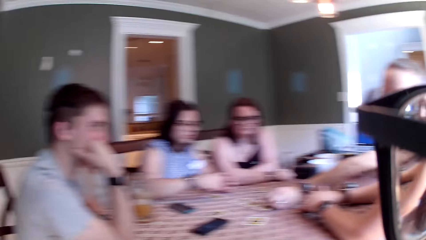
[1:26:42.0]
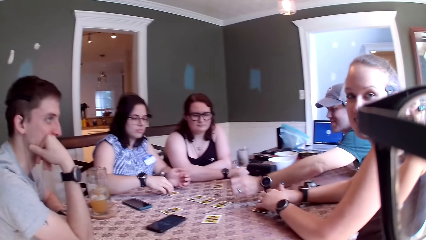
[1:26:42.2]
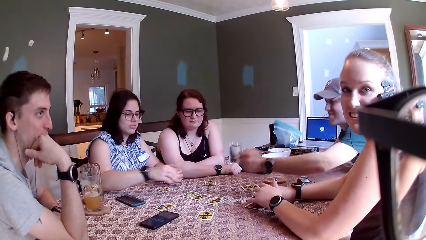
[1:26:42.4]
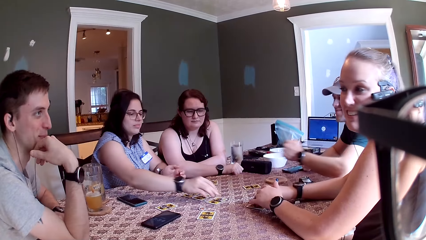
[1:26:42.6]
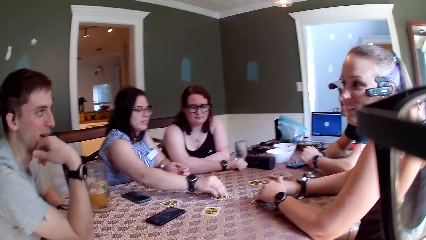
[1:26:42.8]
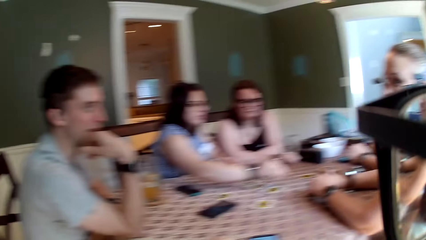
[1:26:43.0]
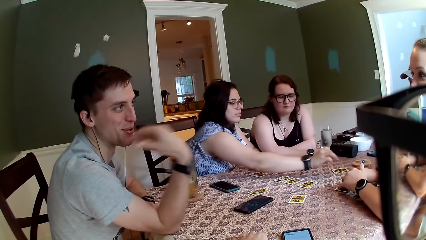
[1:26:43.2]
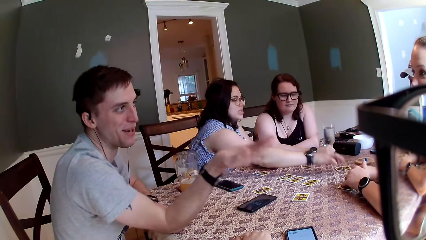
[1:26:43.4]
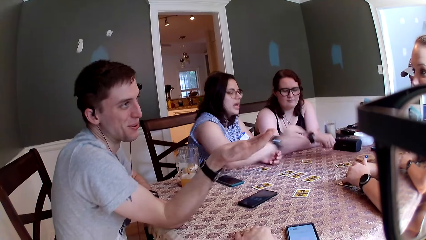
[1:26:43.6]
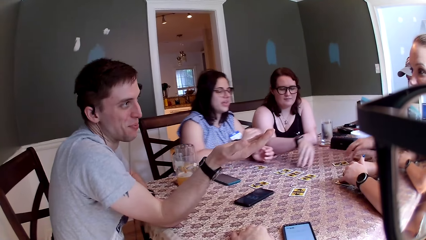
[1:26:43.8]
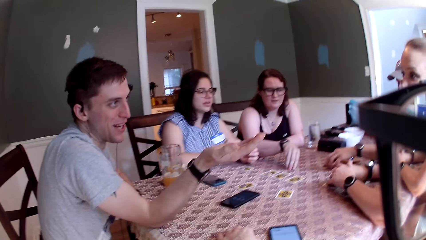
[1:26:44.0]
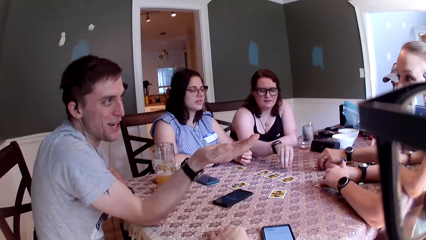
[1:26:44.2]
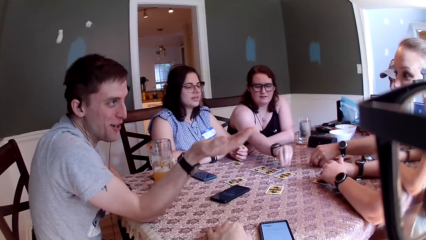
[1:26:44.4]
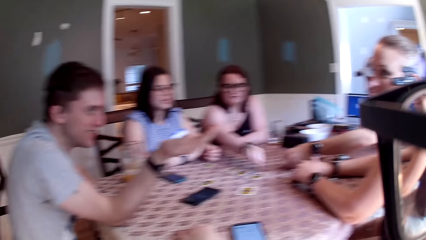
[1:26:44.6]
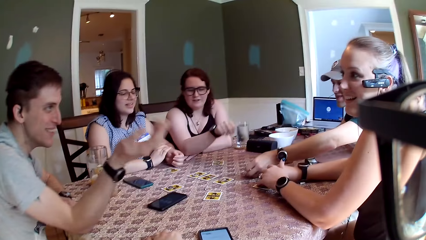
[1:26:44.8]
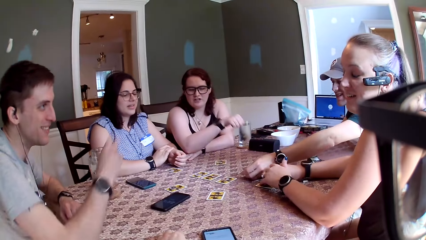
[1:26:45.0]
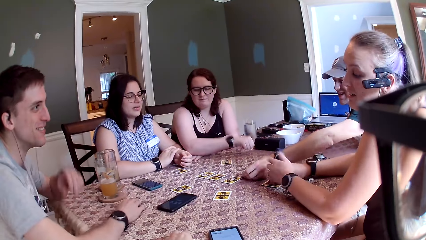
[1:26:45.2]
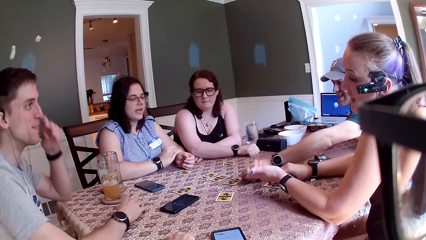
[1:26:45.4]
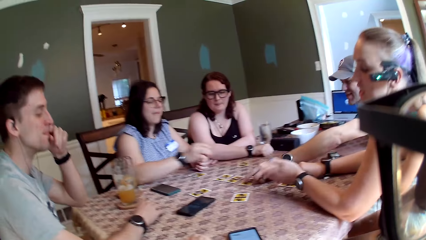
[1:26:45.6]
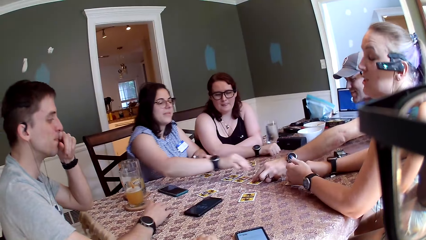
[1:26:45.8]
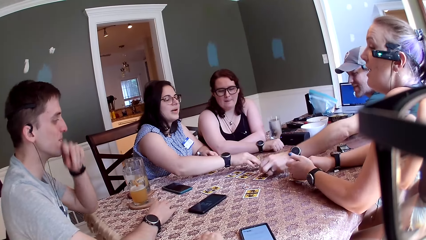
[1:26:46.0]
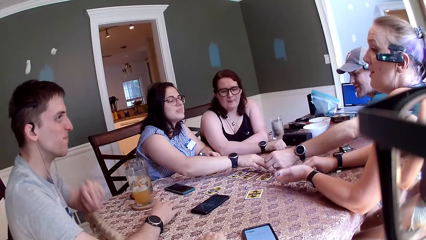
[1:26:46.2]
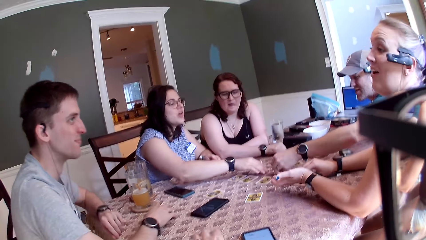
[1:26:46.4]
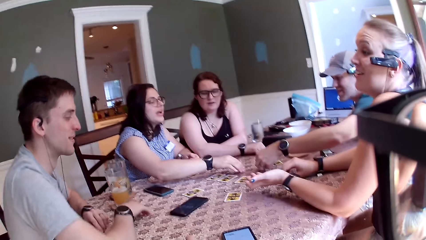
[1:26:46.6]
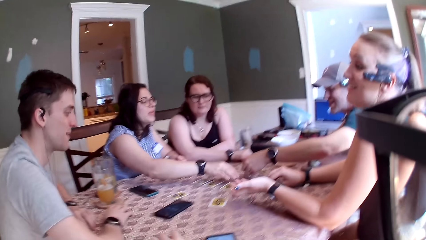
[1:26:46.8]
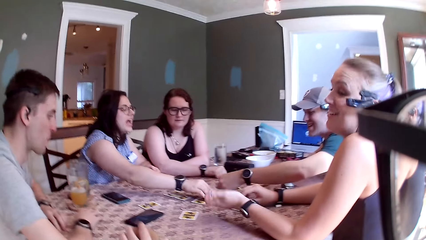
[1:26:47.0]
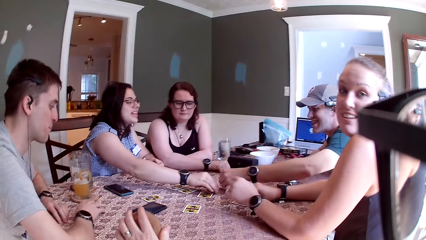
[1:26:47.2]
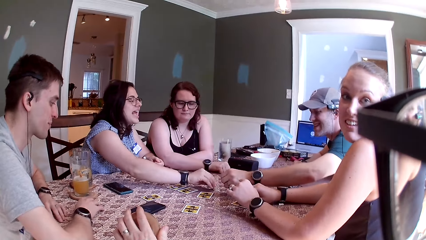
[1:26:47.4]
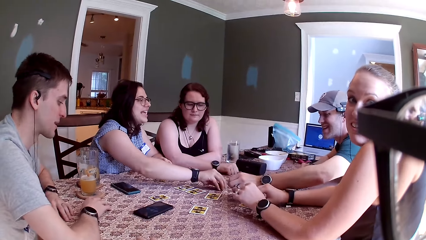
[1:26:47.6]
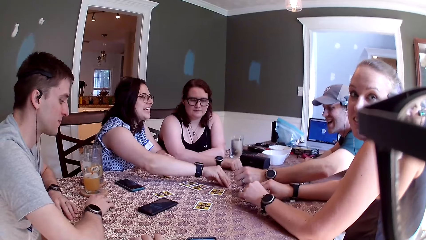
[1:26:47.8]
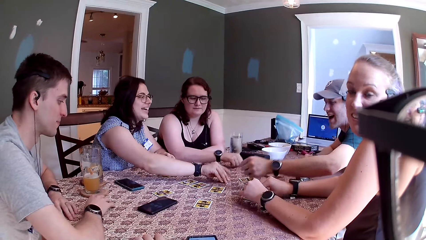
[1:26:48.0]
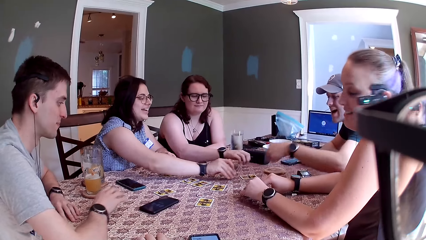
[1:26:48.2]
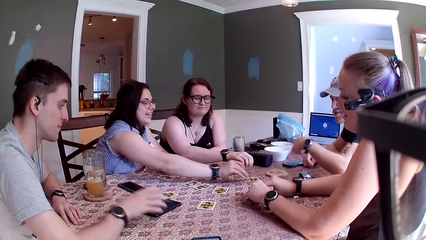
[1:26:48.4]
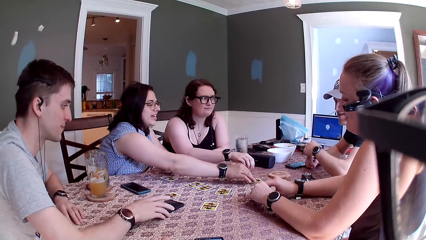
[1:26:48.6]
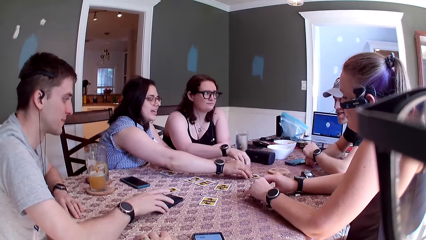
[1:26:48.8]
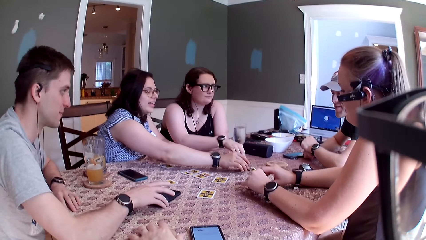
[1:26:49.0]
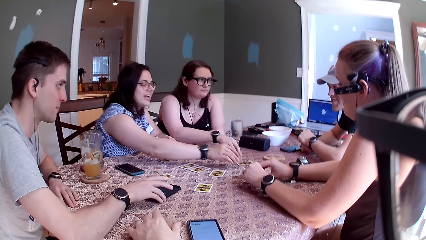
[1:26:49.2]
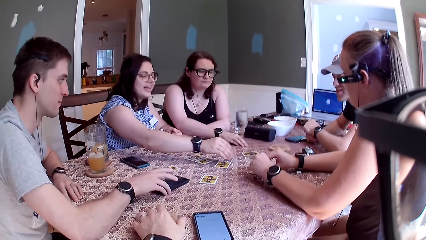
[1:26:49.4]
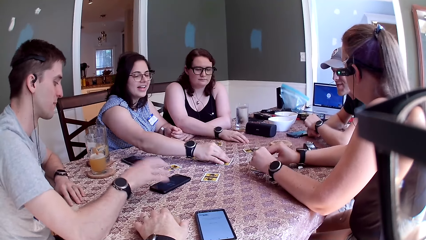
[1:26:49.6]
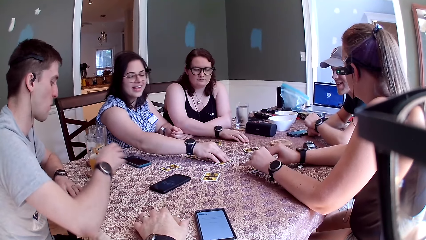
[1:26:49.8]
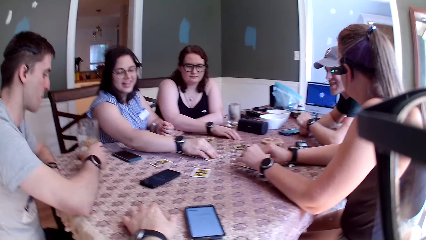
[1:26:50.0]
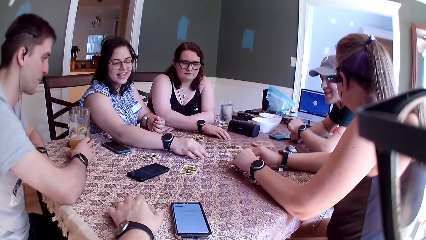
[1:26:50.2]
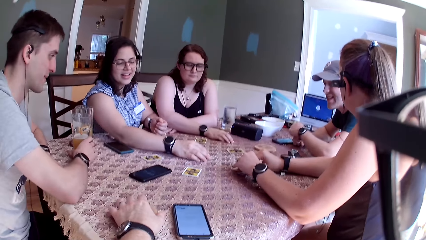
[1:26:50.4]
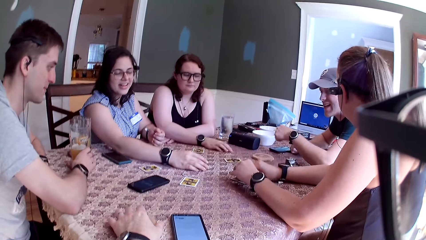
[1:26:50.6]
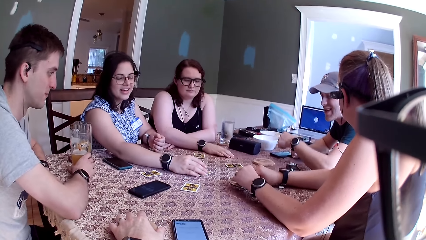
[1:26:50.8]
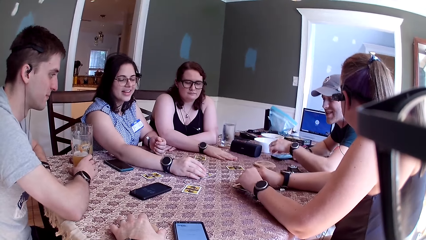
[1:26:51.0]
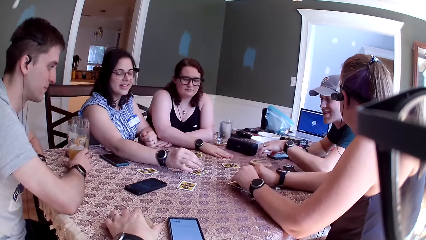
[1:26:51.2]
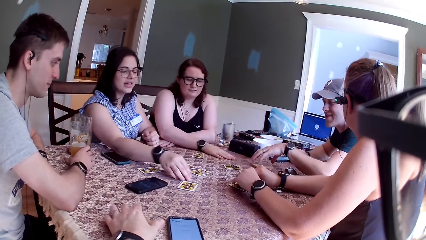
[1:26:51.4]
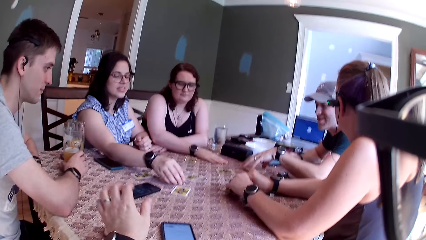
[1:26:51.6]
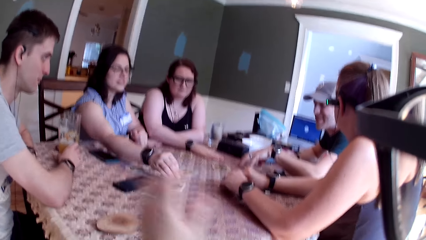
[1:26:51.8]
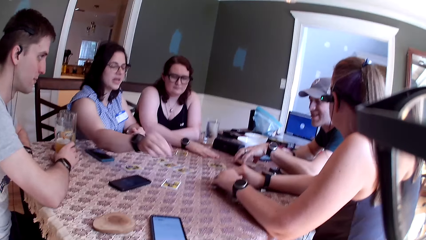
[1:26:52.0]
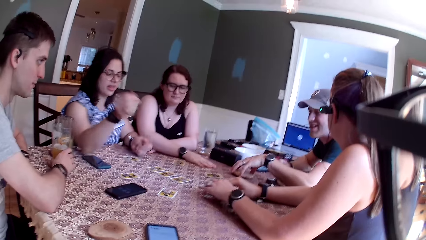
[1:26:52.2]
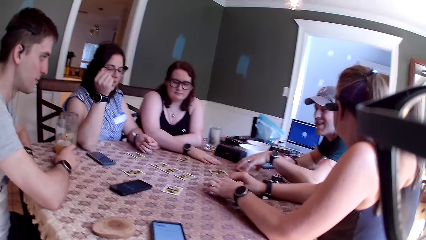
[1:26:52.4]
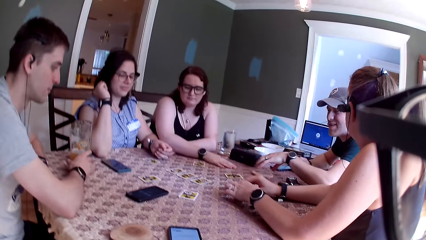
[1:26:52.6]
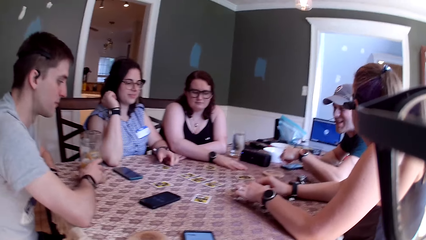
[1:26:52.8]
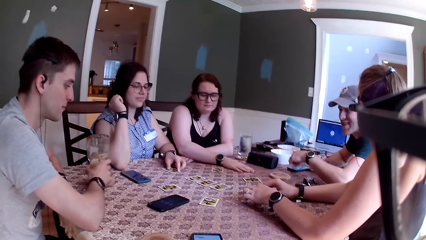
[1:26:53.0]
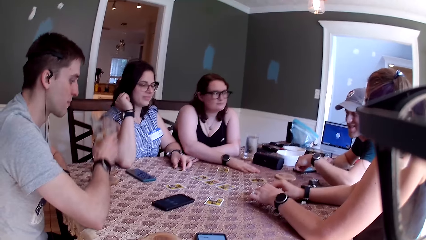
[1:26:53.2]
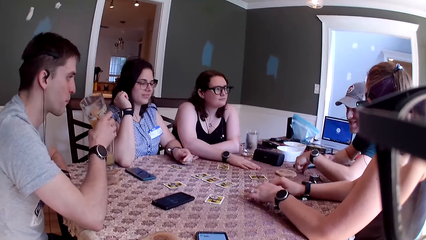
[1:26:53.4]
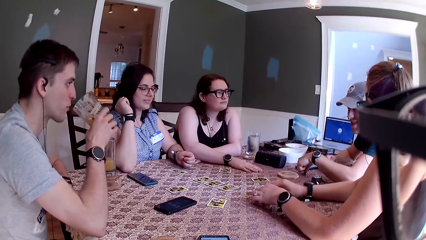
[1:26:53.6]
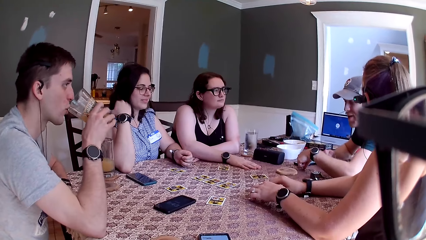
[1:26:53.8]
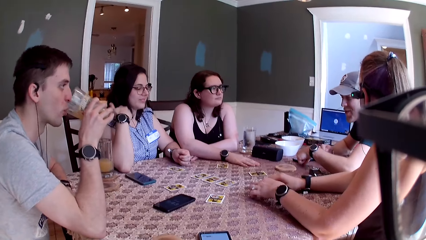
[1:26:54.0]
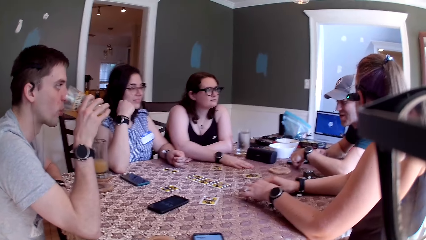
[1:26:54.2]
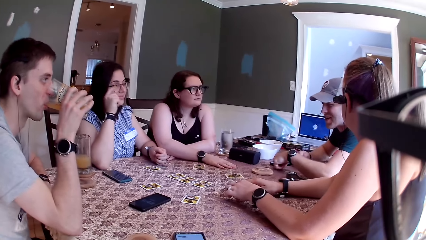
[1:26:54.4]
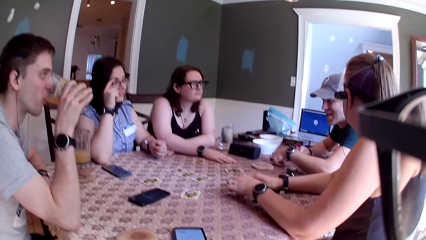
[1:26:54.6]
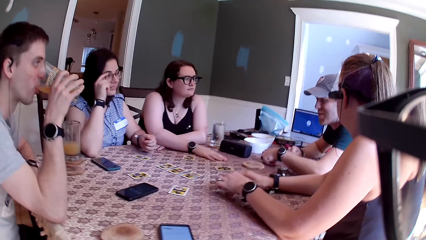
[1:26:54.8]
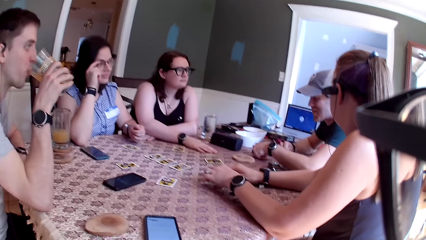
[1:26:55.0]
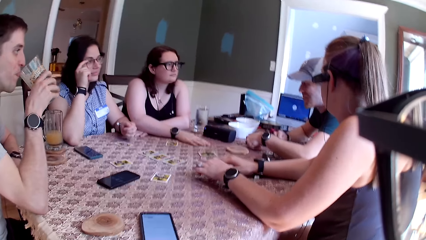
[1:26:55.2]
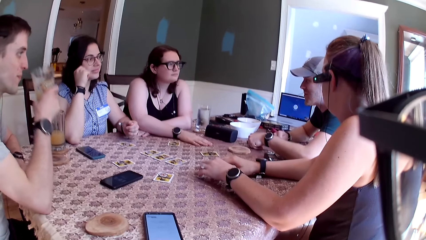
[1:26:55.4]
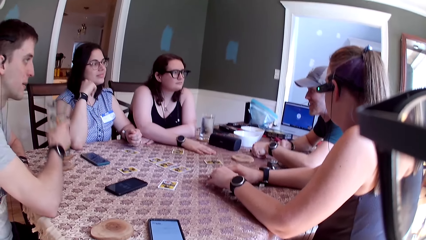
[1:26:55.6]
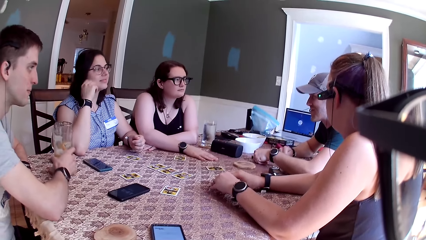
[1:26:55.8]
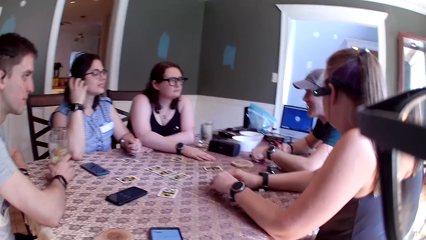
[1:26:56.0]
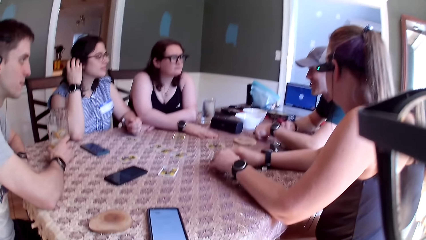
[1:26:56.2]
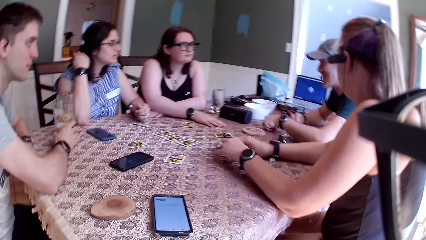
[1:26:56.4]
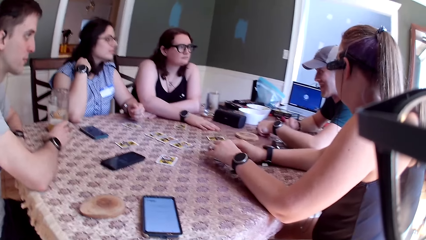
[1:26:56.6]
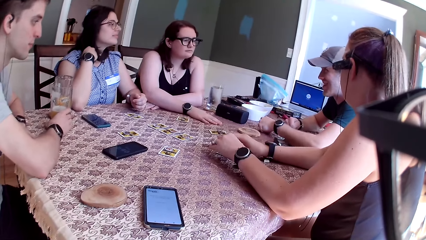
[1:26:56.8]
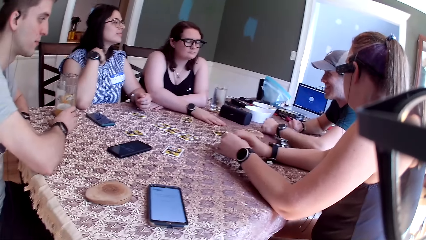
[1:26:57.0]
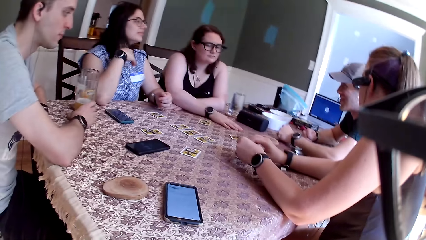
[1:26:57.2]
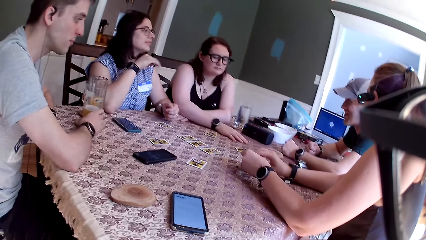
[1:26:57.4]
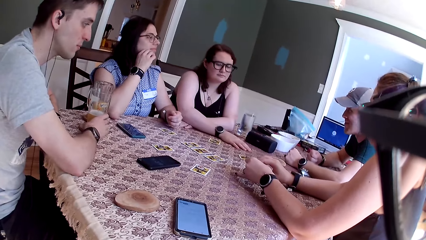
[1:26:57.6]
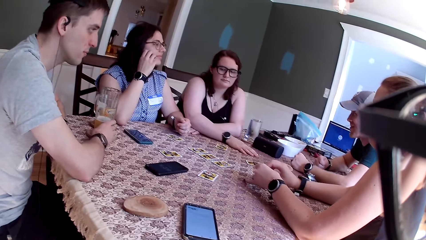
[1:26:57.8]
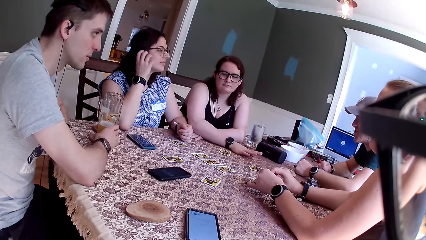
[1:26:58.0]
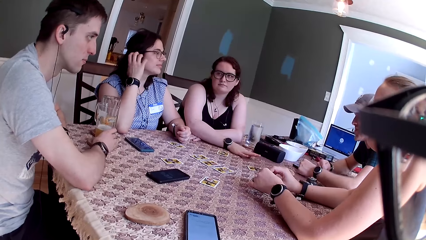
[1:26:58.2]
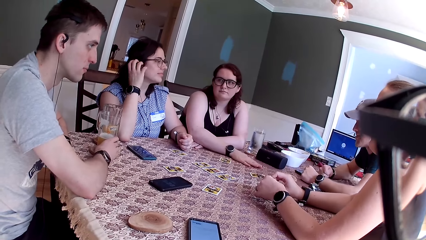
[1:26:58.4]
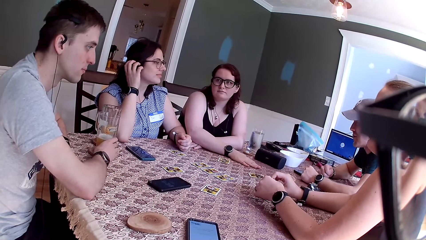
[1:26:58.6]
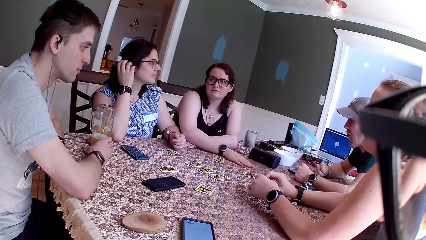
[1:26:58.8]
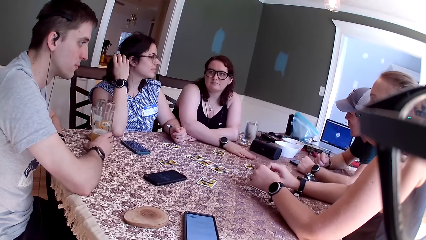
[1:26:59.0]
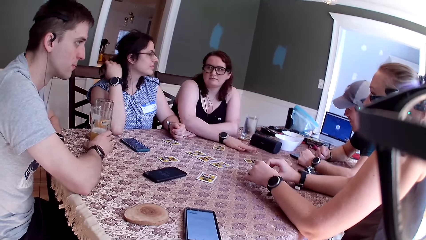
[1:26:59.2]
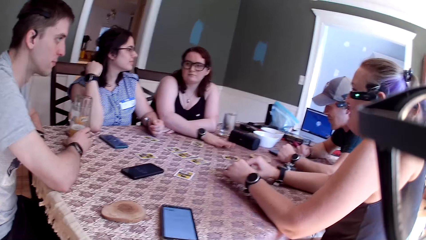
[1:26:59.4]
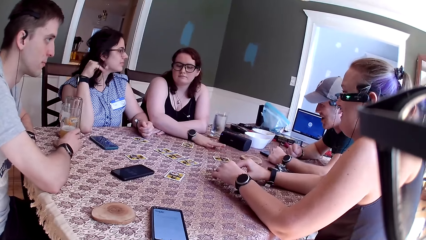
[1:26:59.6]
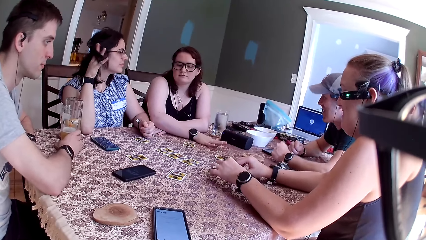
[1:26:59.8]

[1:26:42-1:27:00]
The third woman converses with the camera wearer. The third woman places hands on the cards. The man converses with the third woman. The second woman converses with the first woman. The second woman converses with another man. The camera wearer converses with the third woman. The other man converses with the group of people. The first man adjusts the phone on the table with his right hand, takes the cup from the table with his right hand, moves the cup towards his mouth, and drinks from the cup. The second woman adjusts her glasses. The first man drops the cup on the table with his right hand. The second woman plays with her hair. The first woman taps the table with her right hand.
